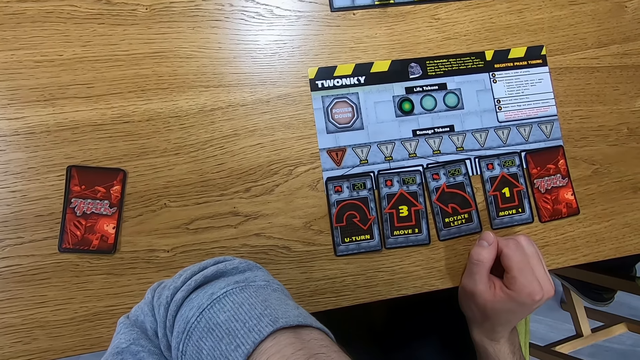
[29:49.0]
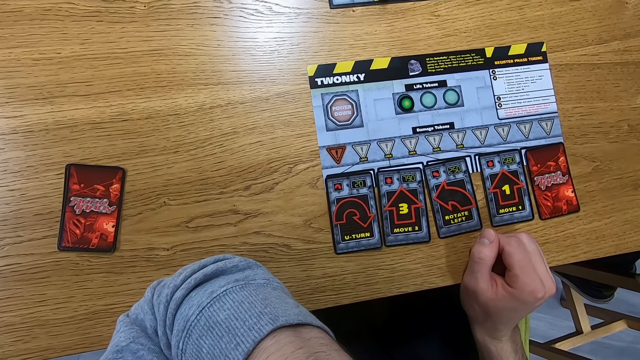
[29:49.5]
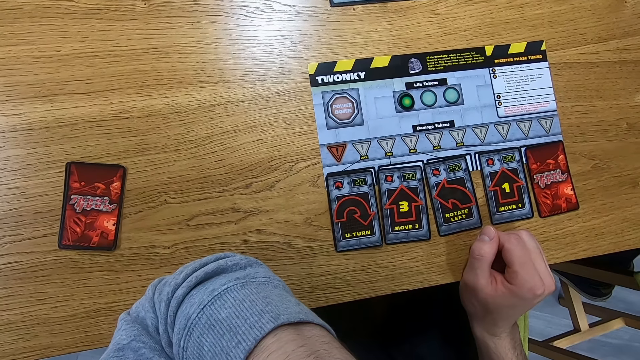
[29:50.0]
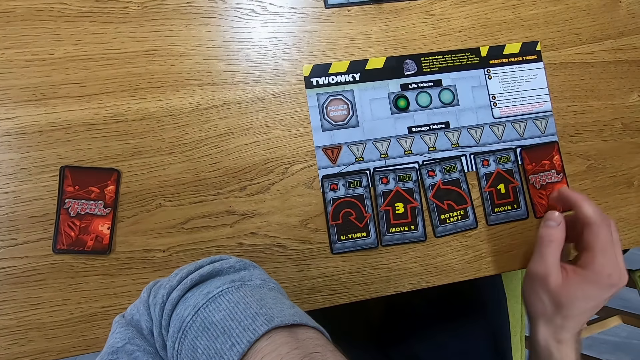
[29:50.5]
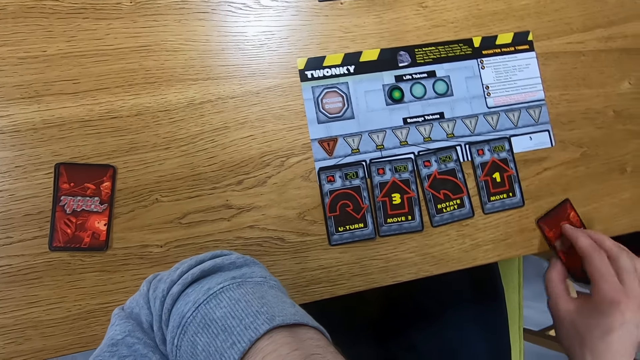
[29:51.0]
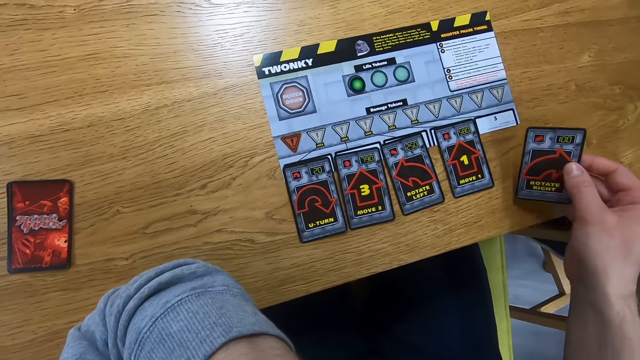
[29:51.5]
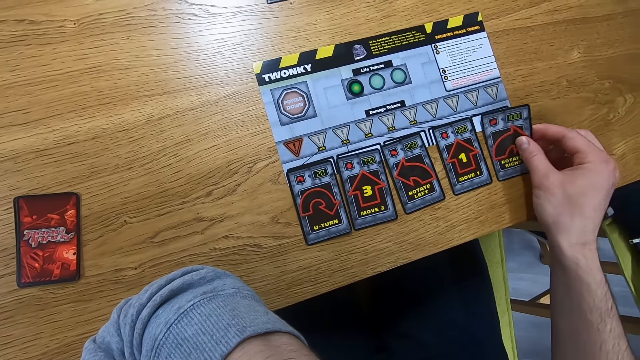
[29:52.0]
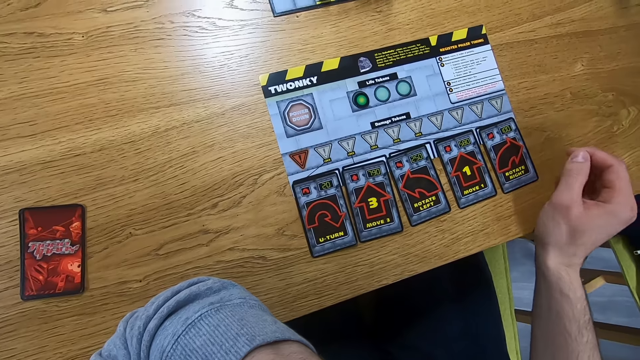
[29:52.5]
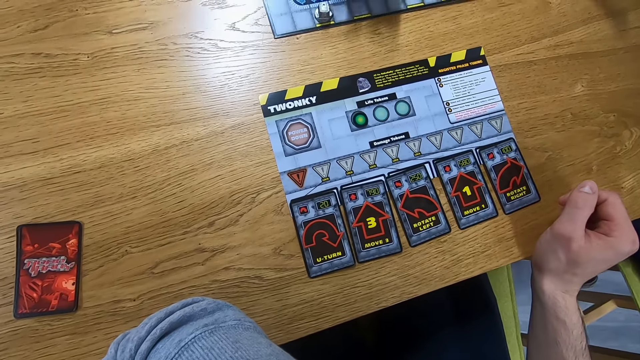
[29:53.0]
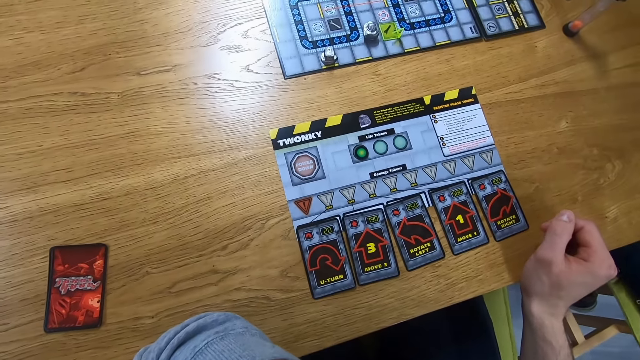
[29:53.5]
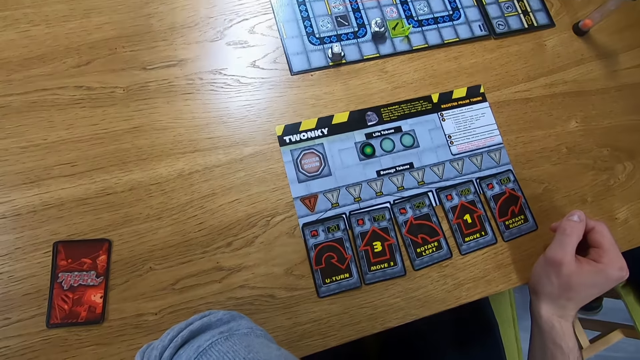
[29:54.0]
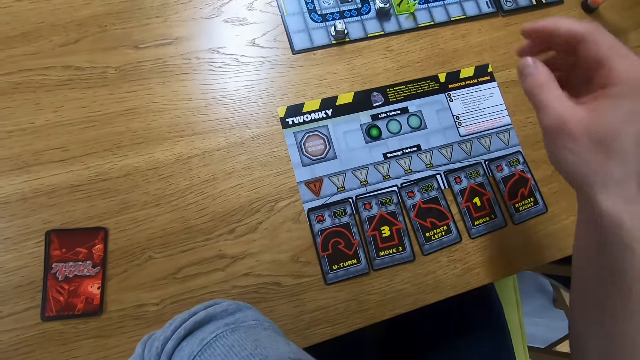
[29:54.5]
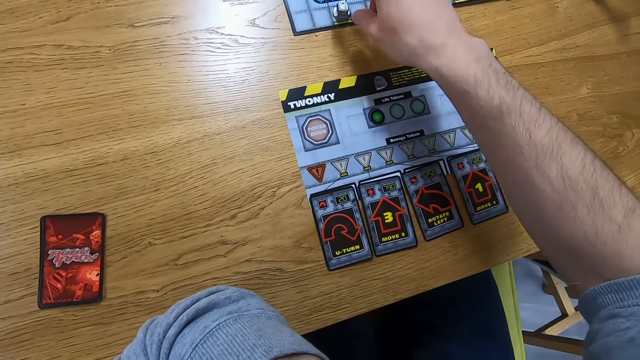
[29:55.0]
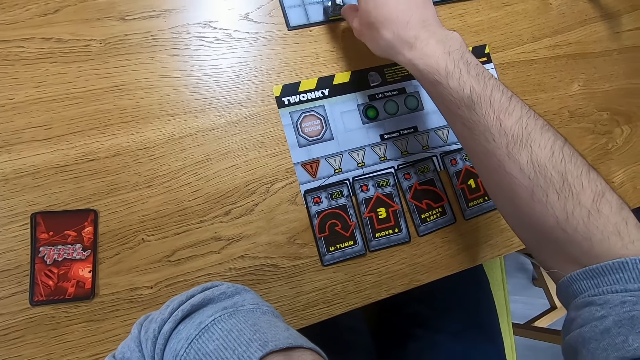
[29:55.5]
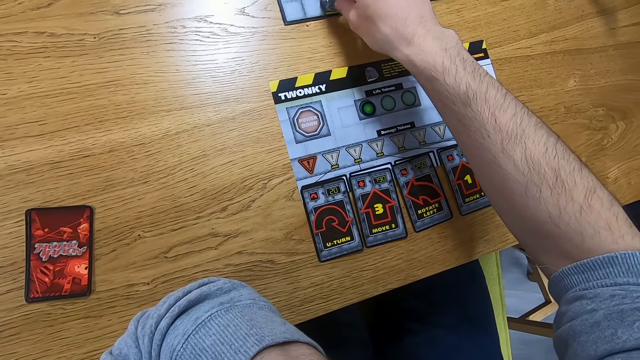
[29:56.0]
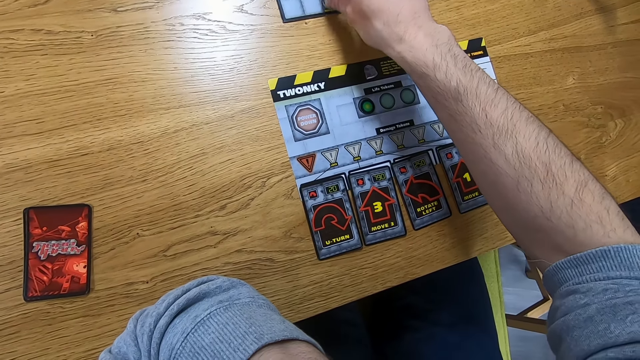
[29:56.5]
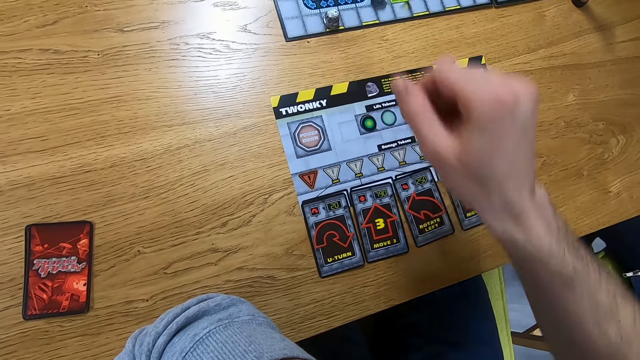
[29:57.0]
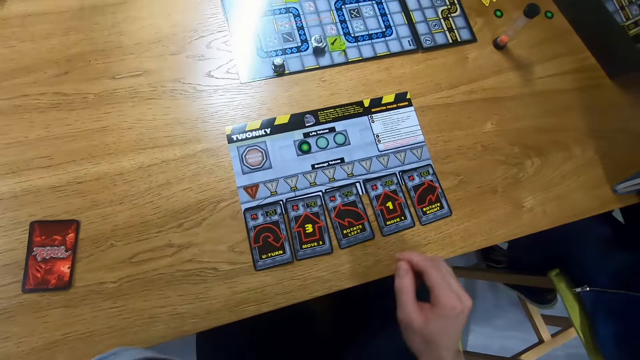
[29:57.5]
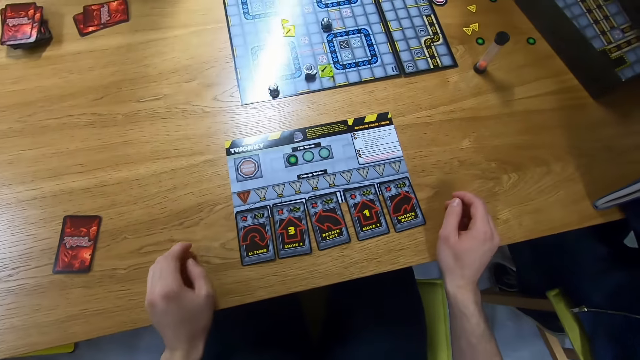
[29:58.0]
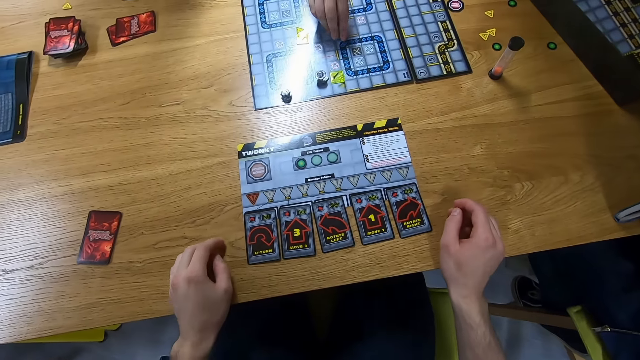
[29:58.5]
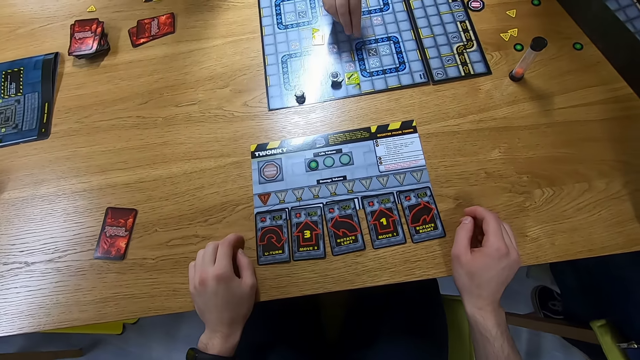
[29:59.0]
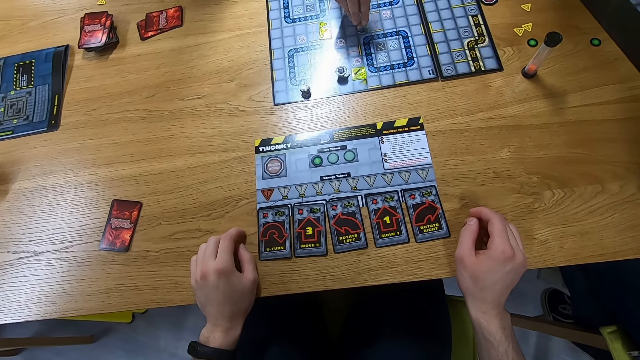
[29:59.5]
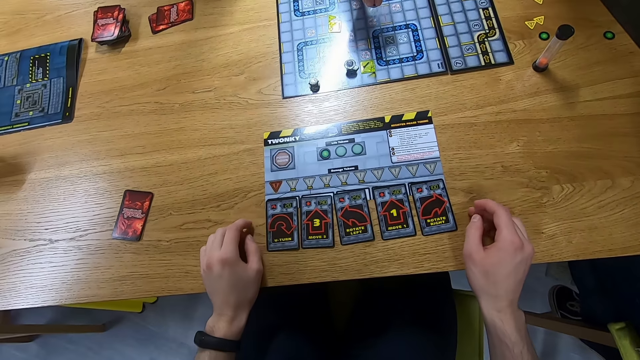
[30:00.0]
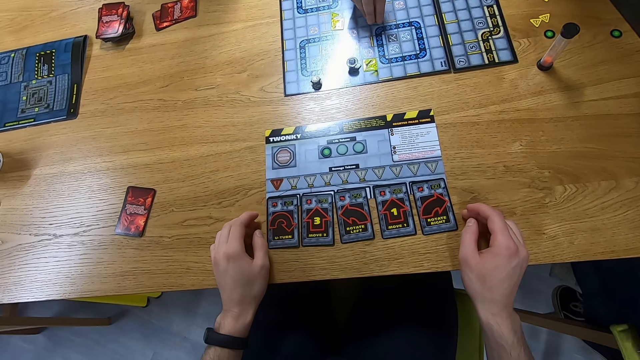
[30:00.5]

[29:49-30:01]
The camera wearer plays the card and turns a card. They stare at the Robo Rally board. They move the Robo Rally robot on the board. They adjust the sitting position. A person moves the Robo Rally robot on the board.

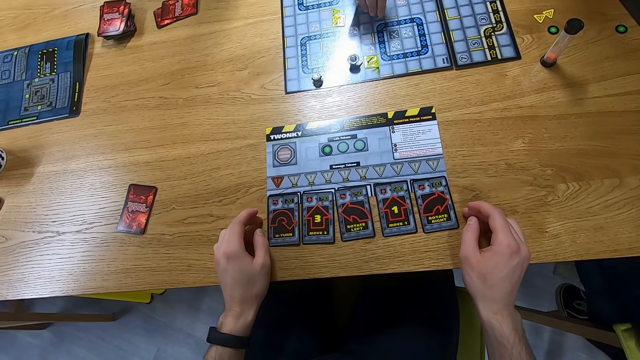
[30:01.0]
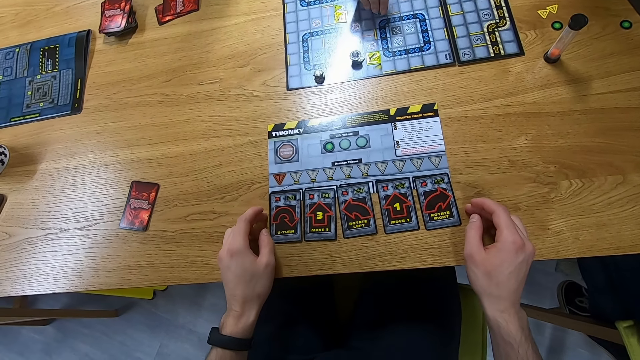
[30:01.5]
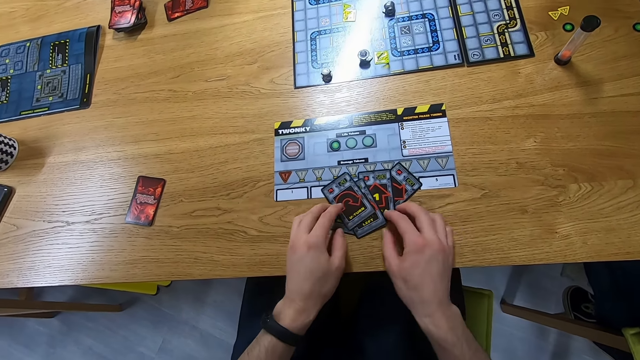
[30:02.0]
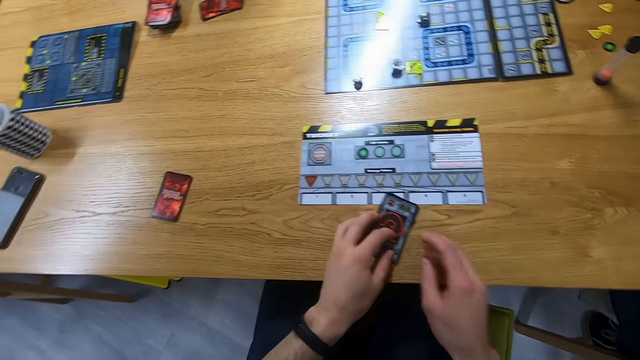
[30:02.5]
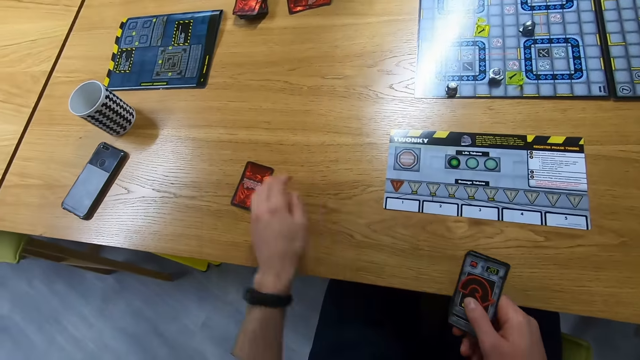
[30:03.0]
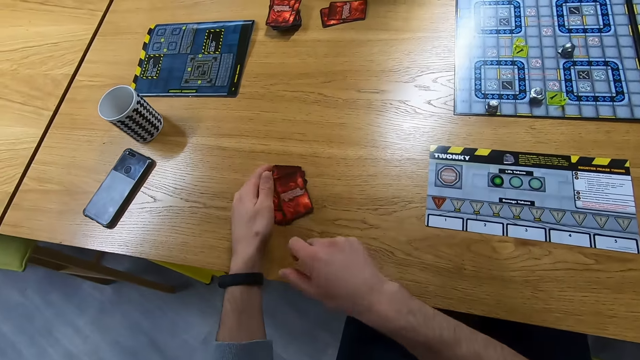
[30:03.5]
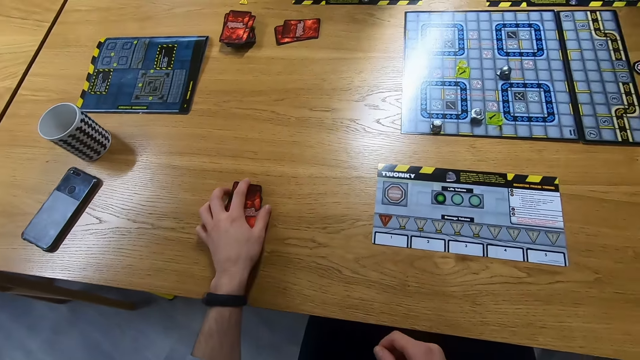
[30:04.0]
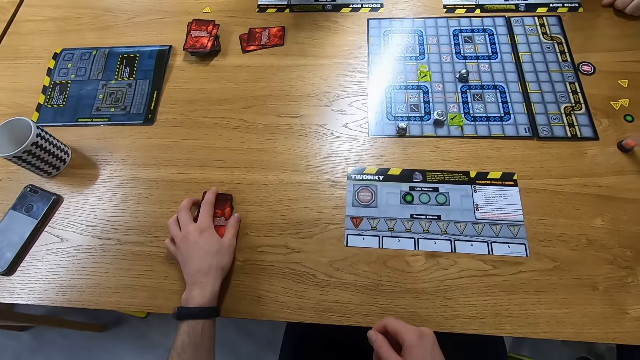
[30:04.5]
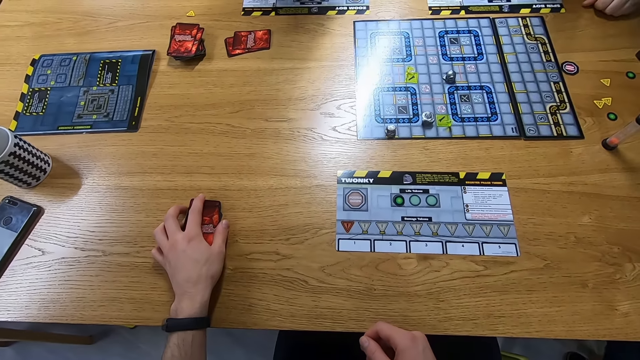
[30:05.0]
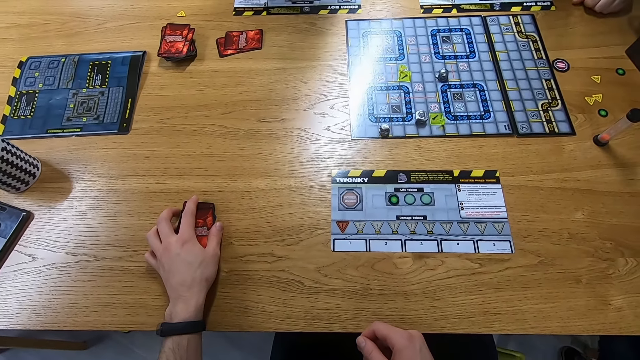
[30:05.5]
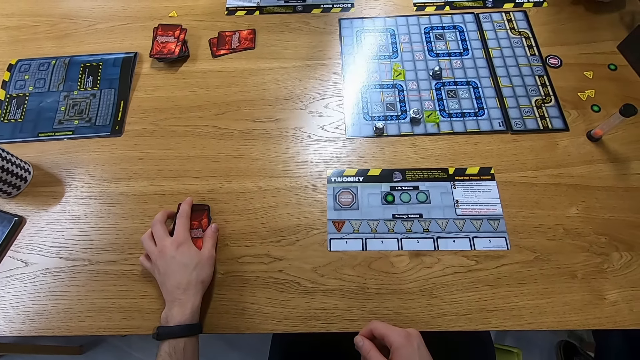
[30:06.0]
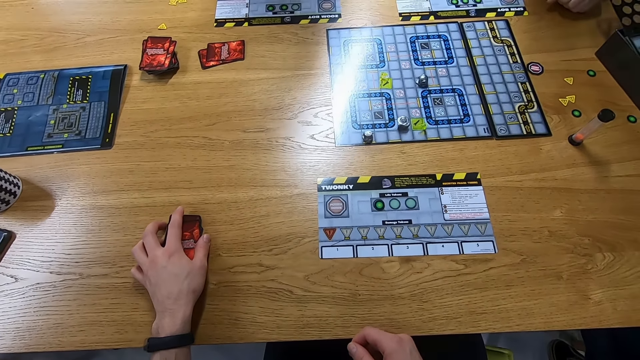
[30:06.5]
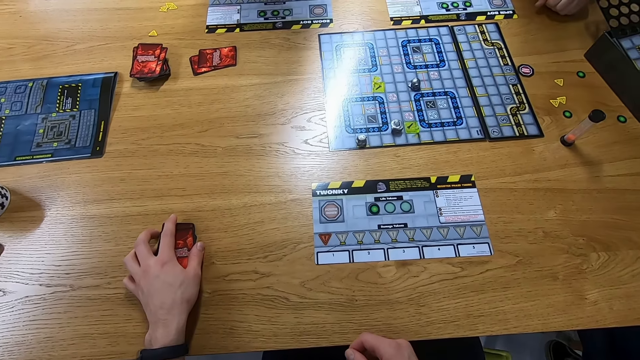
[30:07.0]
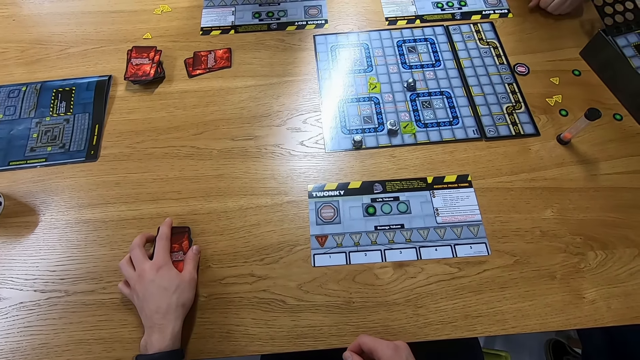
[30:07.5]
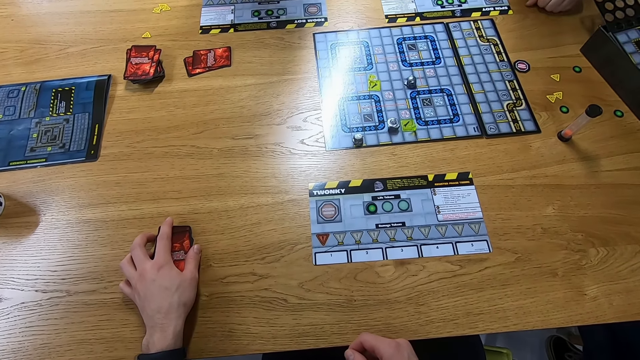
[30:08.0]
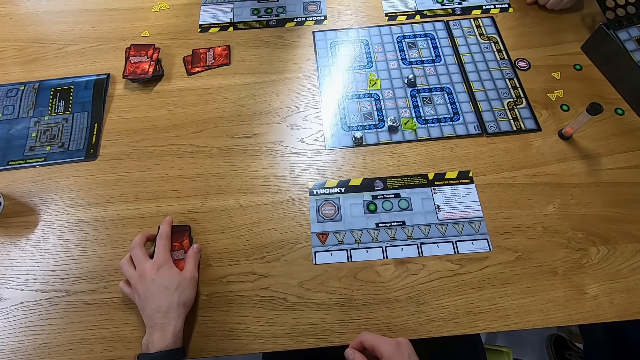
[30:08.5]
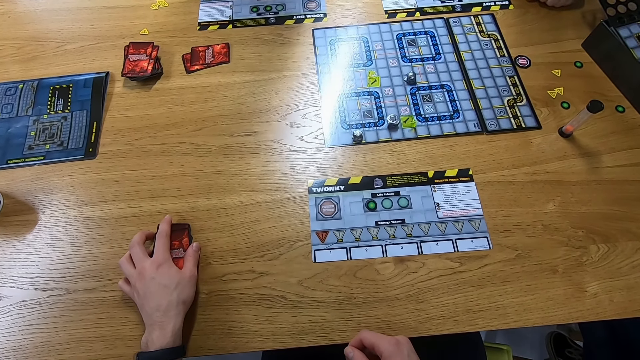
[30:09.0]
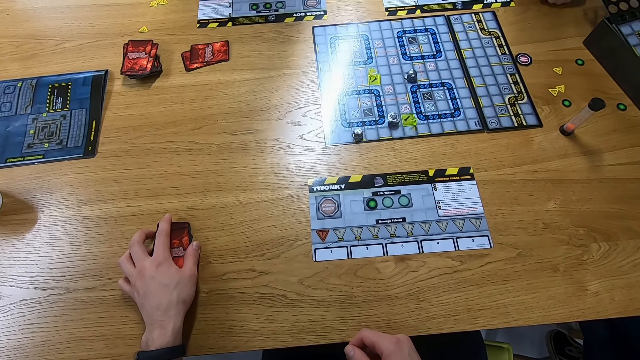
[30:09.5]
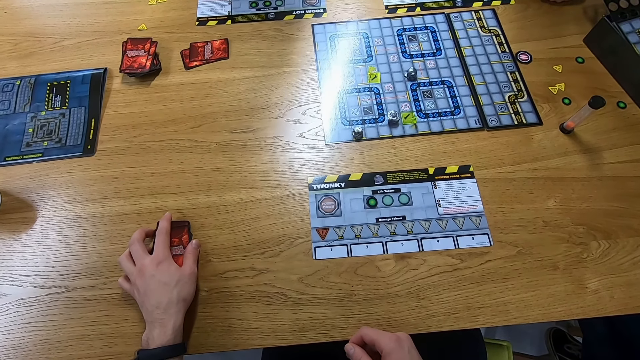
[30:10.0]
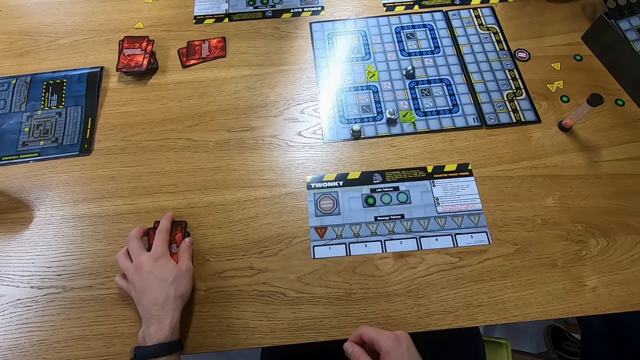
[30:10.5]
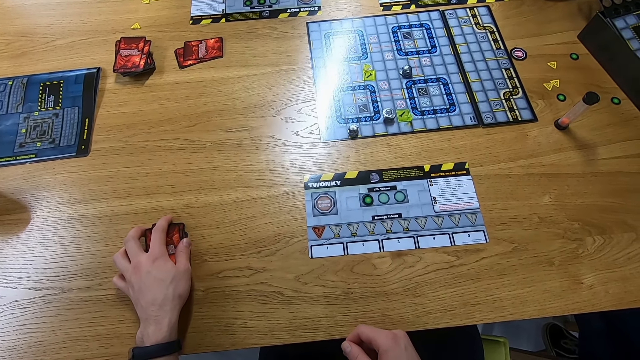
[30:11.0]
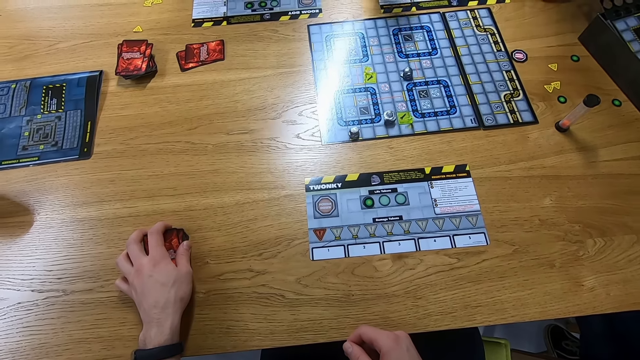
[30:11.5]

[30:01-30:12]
The camera wearer picks the cards. They place the cards on other cards on the table. They hold the cards on the table and look around.
